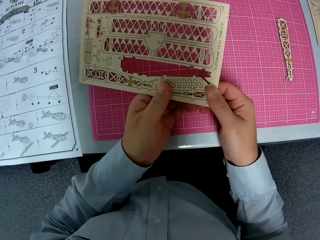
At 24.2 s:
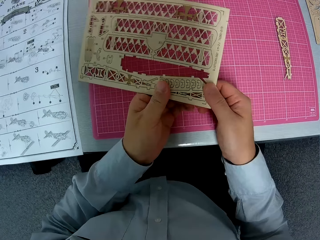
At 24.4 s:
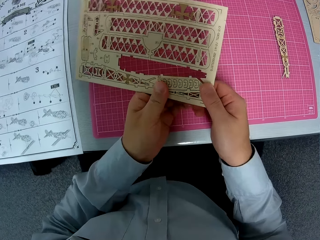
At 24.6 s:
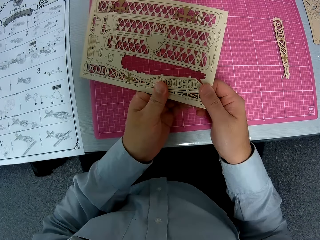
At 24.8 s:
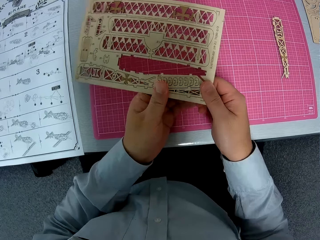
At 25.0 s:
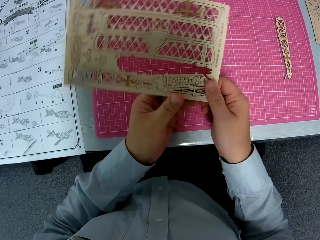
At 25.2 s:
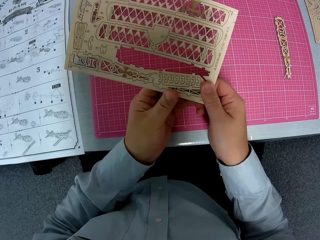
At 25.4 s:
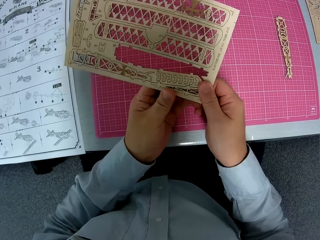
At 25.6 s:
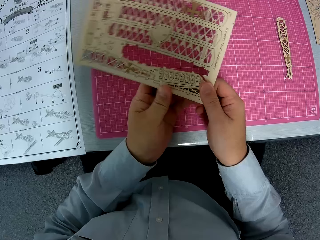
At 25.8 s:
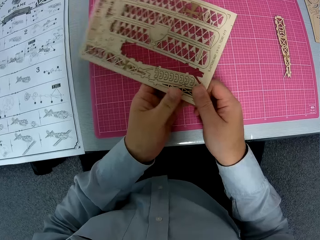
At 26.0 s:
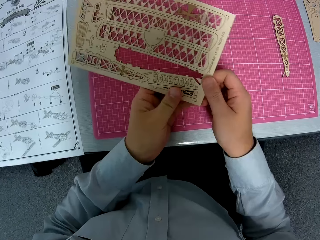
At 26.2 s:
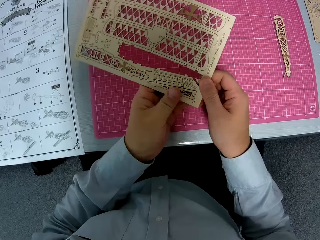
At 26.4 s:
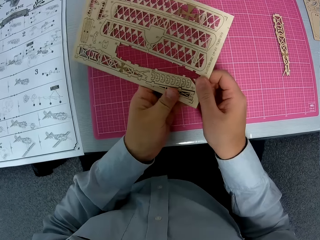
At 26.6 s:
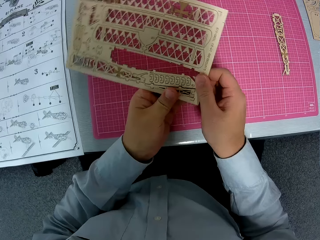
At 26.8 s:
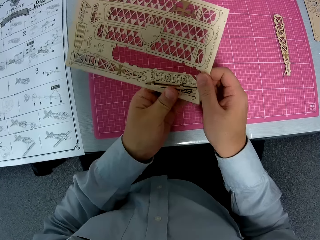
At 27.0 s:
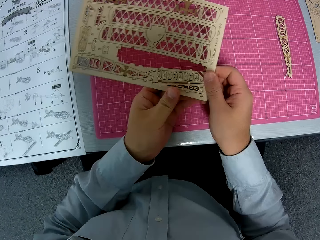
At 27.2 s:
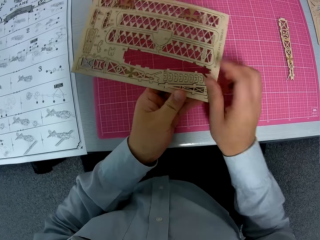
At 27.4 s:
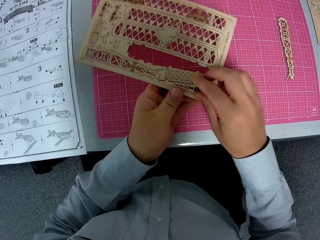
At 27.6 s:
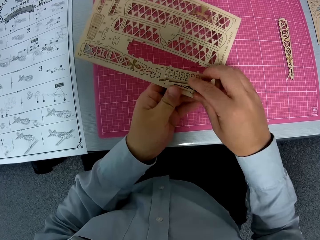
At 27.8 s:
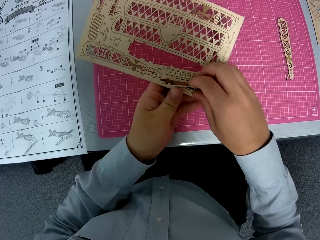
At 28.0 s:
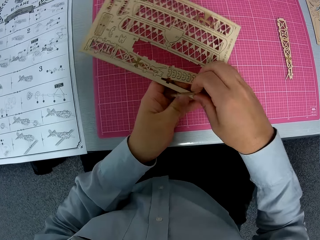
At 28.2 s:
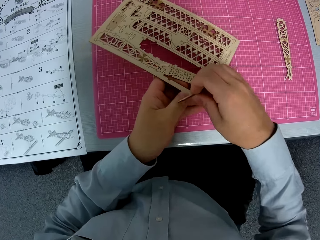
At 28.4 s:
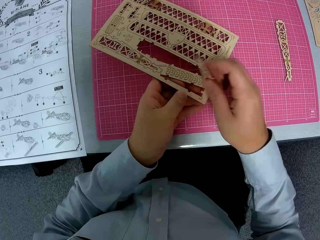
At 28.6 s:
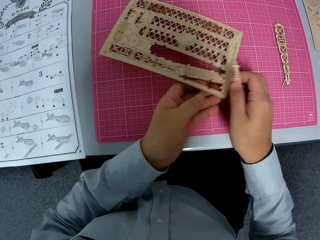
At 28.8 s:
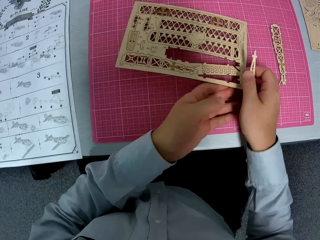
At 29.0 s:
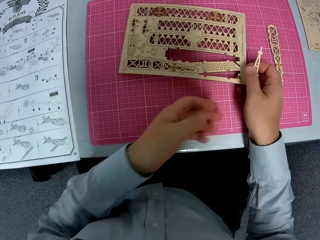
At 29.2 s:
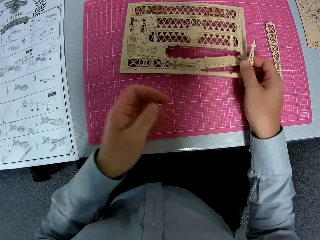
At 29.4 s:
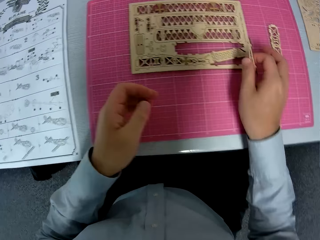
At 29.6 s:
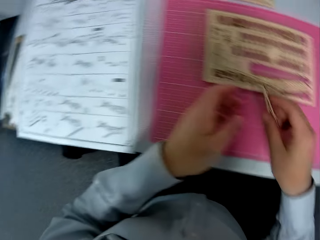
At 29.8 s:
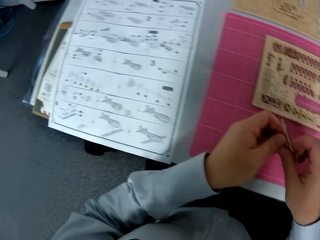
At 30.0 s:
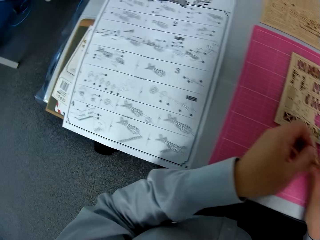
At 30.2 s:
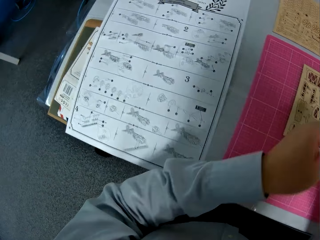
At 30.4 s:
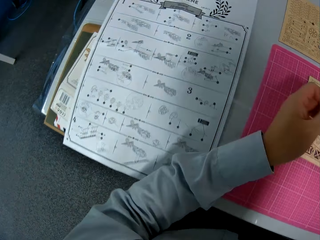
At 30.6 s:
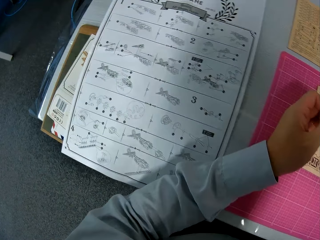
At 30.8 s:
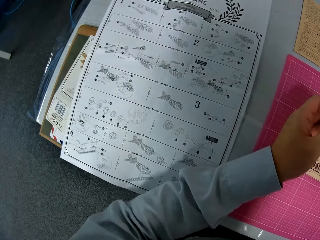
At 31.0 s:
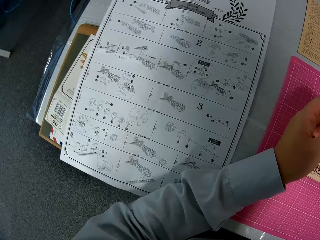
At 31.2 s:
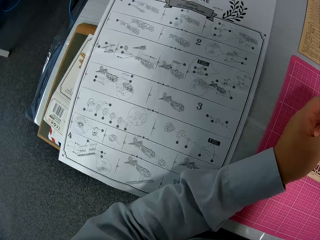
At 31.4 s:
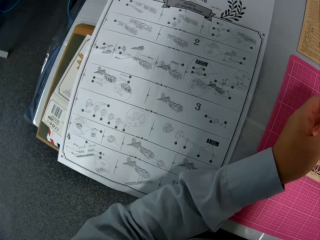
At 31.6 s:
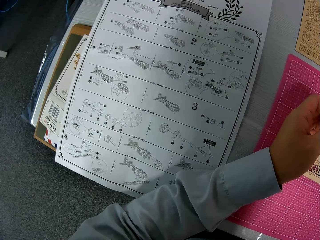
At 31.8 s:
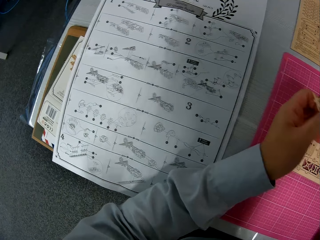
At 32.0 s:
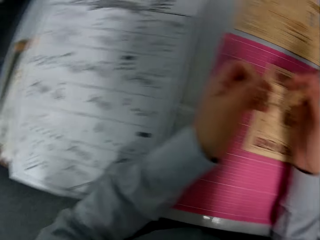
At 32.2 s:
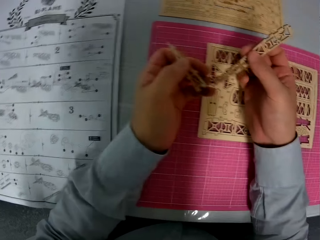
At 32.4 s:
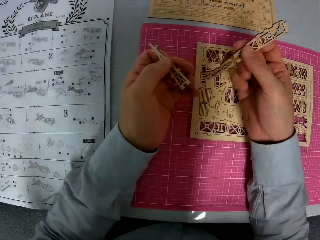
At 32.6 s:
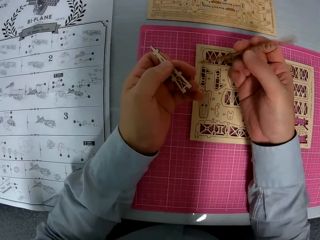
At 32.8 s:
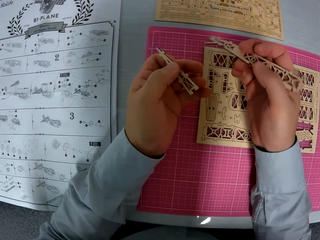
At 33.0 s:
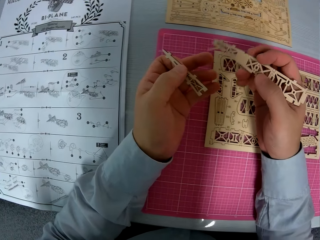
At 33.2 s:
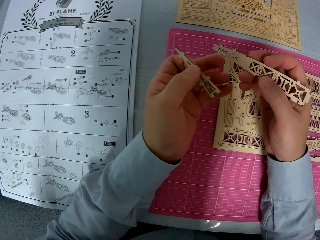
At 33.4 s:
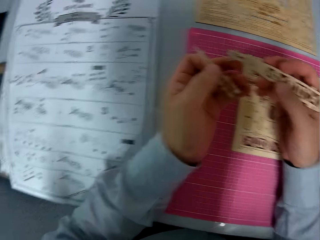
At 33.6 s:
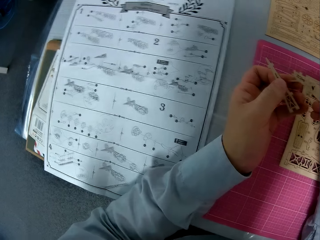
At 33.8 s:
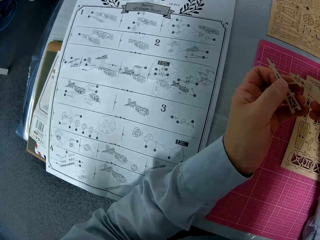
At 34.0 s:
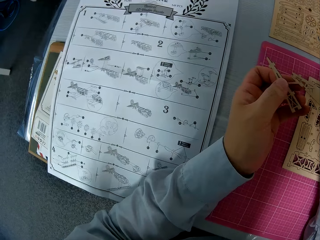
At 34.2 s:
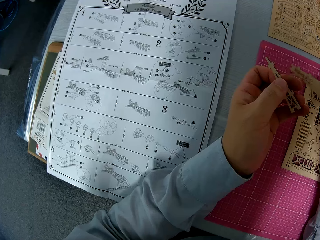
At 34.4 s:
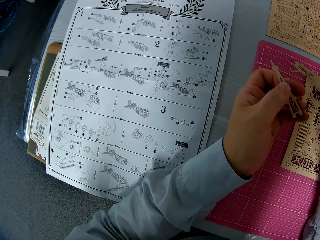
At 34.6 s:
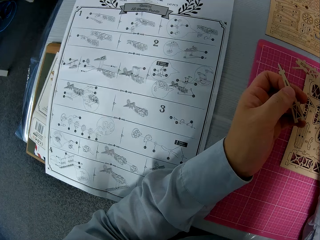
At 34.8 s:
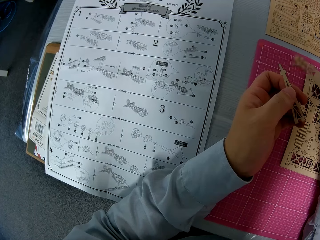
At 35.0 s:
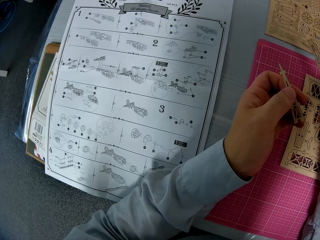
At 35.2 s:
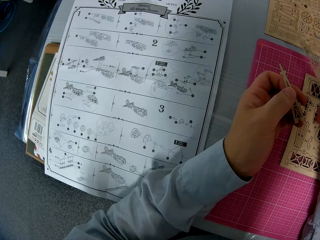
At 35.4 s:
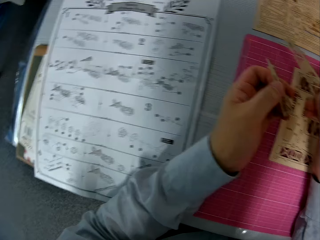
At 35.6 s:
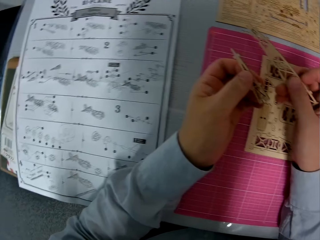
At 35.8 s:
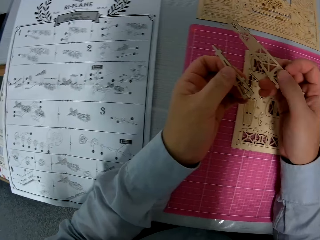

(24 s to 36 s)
The camera wearer pushes a piece of wood from something. They remove a piece of wood from the paperwork. They drop the paperwork on the table. They put something on the cutting mat. They turn around. They look at the instruction paper. They hold a piece of wood. They turn the piece of wood. They turn around. They turn pieces of wood. They look at the instruction paper.

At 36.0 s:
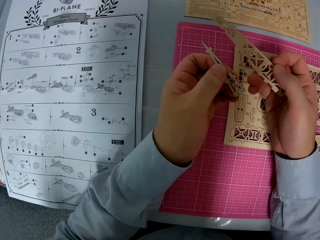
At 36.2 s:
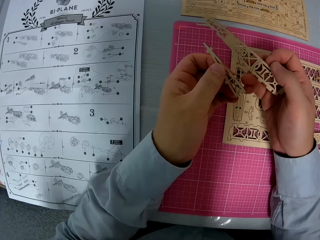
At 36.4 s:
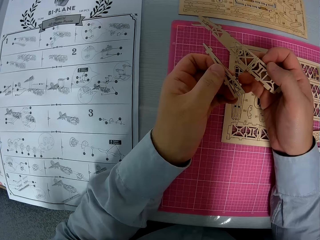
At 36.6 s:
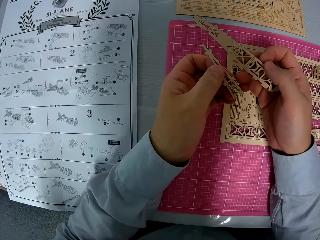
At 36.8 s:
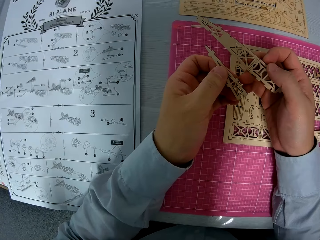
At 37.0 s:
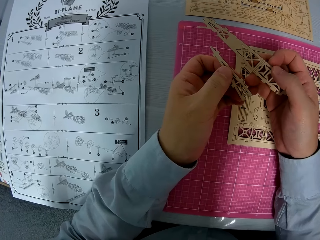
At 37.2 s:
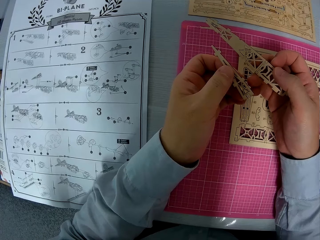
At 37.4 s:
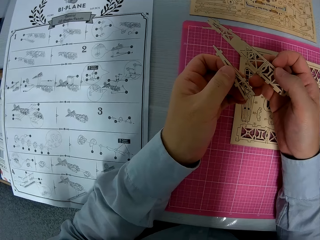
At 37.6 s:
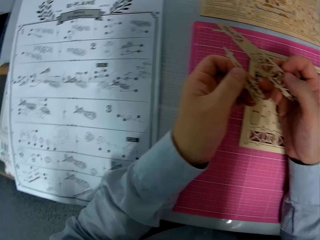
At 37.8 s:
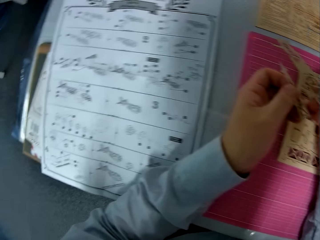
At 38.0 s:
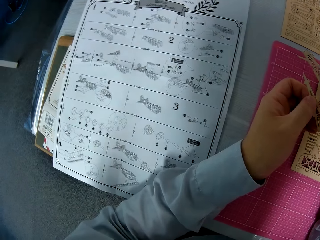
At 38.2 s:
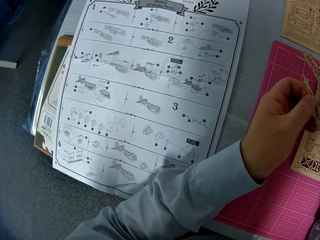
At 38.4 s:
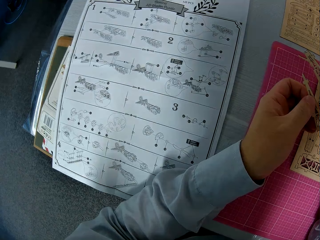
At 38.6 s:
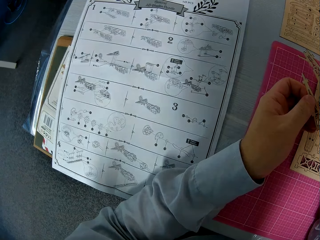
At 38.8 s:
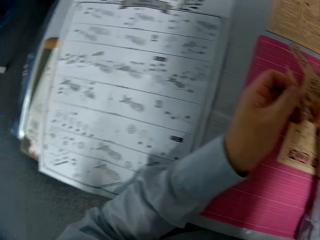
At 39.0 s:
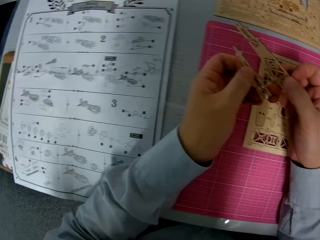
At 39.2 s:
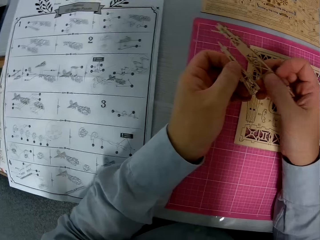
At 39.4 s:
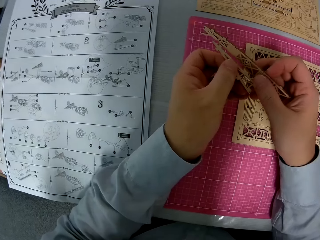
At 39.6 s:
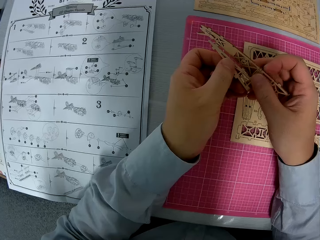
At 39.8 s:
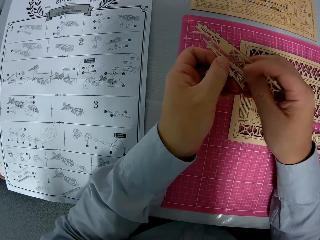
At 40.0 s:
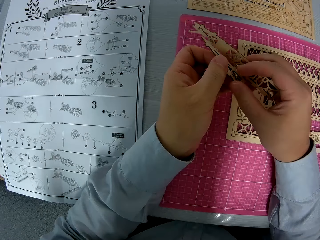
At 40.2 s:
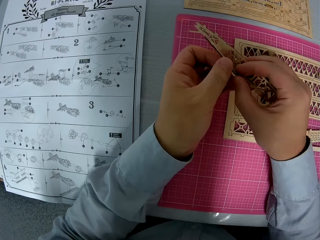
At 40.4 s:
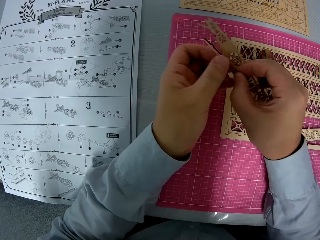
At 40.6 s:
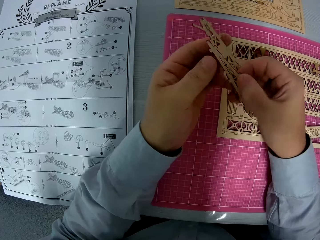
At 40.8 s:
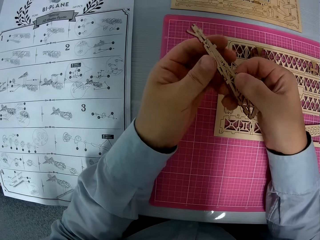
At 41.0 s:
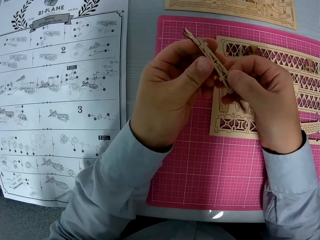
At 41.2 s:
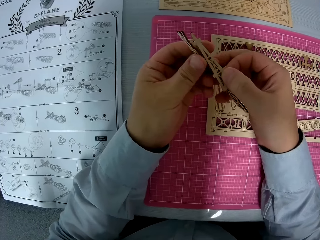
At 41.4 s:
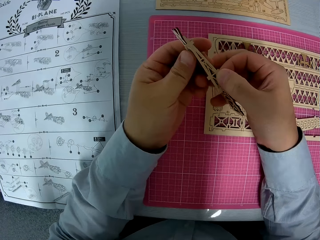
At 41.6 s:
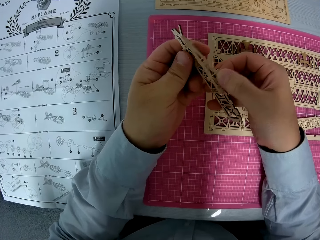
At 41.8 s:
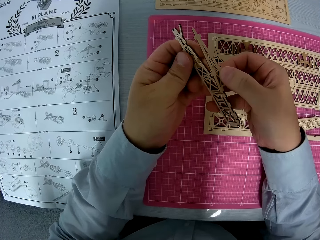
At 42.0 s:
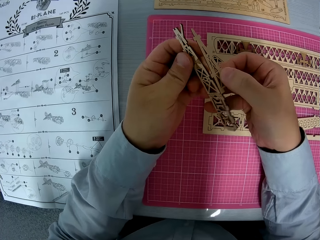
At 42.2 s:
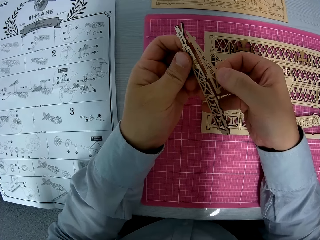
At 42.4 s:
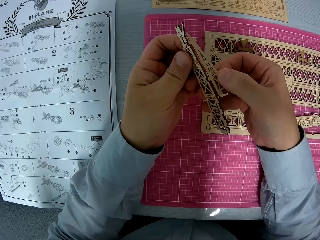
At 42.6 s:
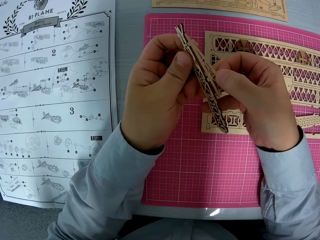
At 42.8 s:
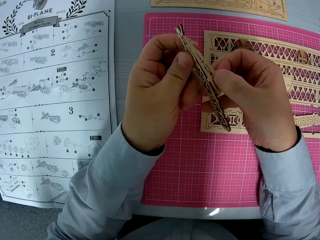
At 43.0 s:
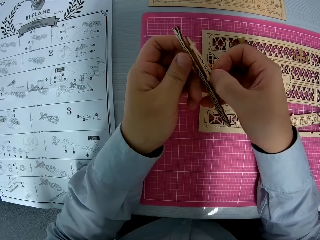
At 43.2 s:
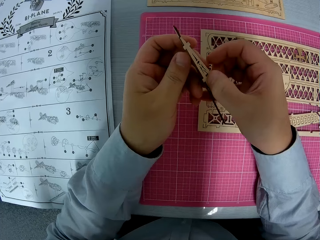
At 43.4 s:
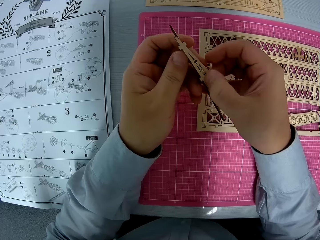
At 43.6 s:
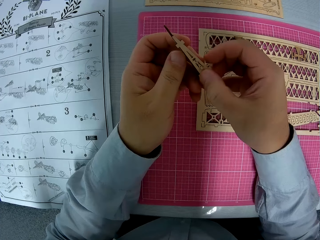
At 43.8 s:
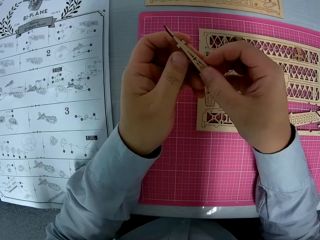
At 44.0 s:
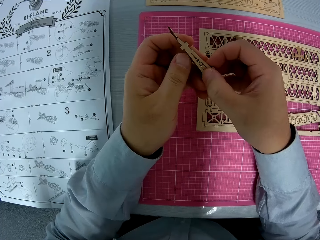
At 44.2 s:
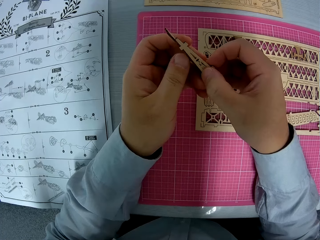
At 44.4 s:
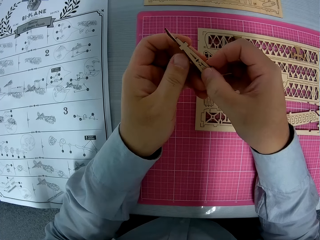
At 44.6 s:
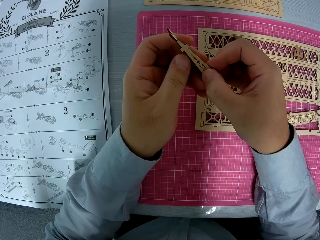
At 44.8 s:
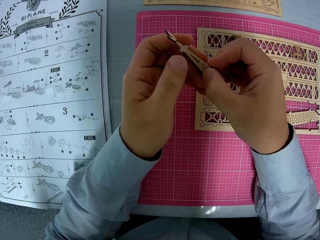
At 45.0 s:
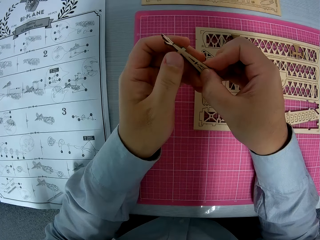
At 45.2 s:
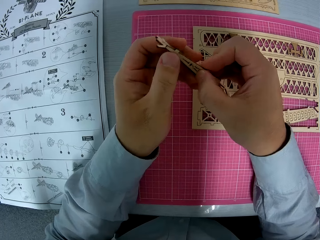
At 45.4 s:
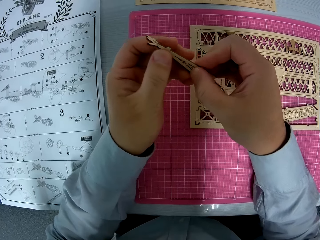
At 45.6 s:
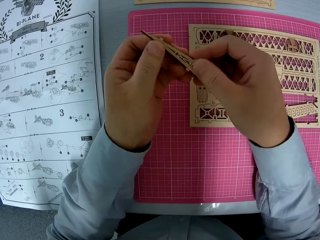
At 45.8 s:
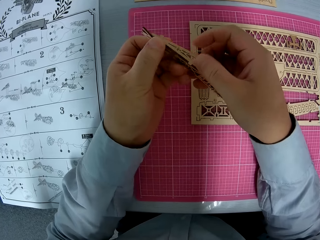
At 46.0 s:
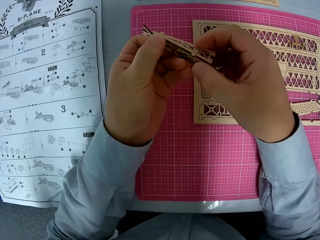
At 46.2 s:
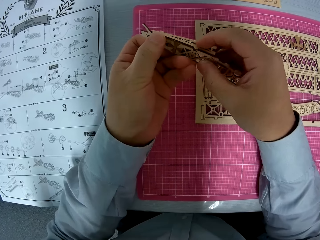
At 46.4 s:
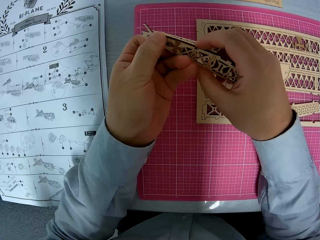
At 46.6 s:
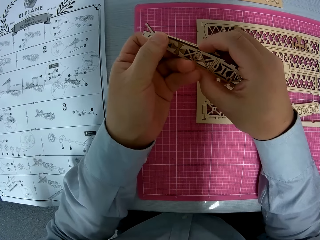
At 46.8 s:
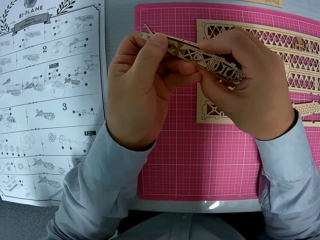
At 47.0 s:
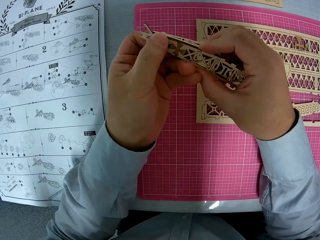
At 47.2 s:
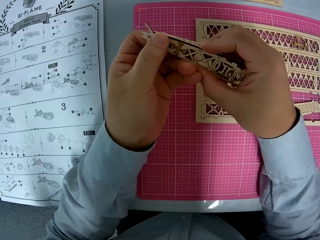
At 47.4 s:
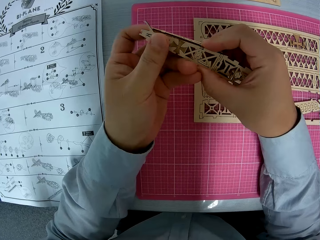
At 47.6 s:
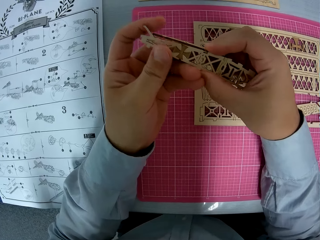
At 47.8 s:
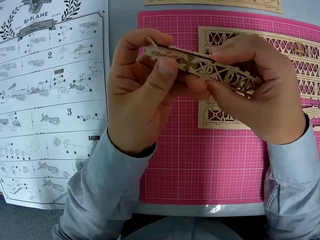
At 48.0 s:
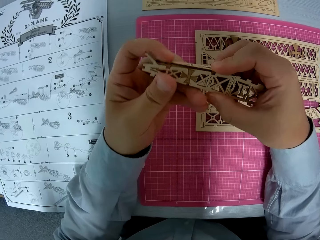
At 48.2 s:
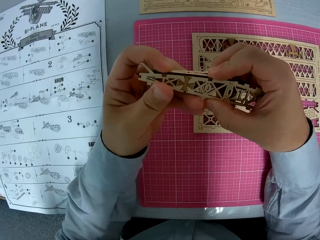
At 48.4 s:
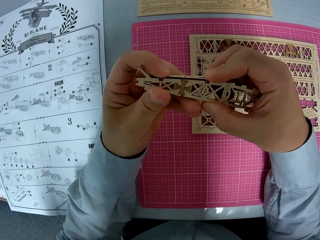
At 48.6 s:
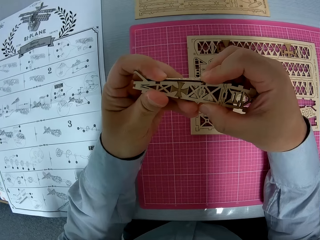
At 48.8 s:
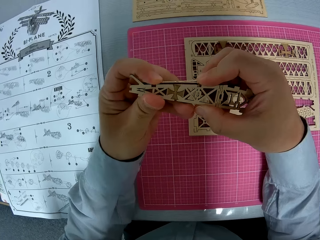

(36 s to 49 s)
The camera wearer looks at the pieces of wood. They turn around. They look at the instruction paper. They look at the piece of wood. They turn the piece of wood. They join the pieces of wood.
